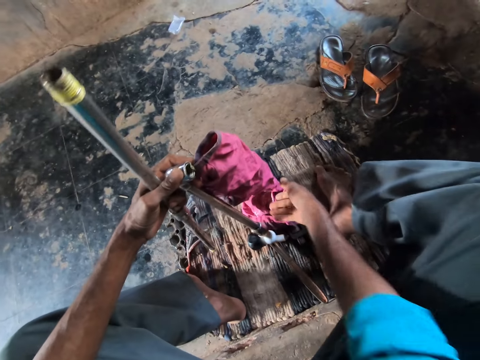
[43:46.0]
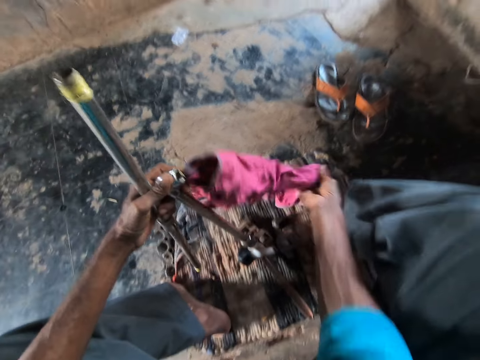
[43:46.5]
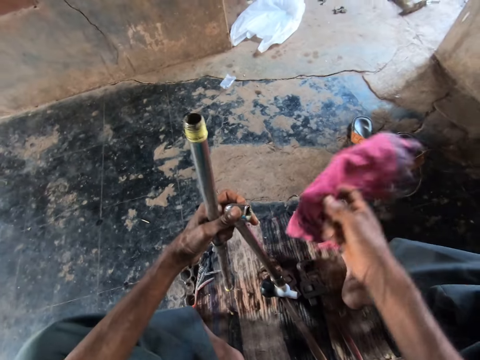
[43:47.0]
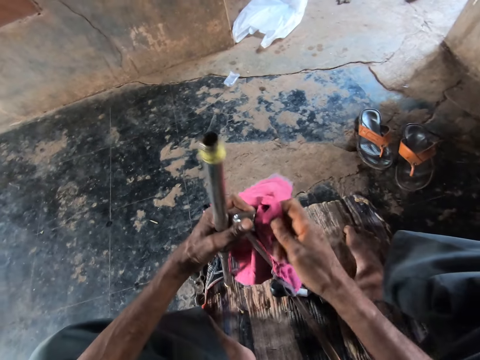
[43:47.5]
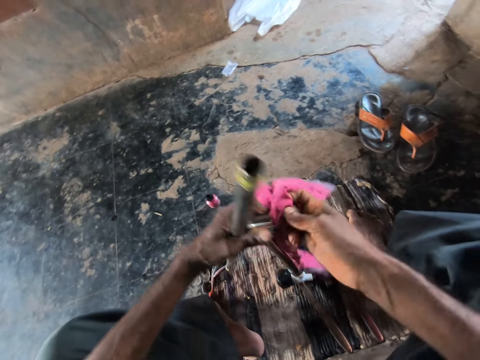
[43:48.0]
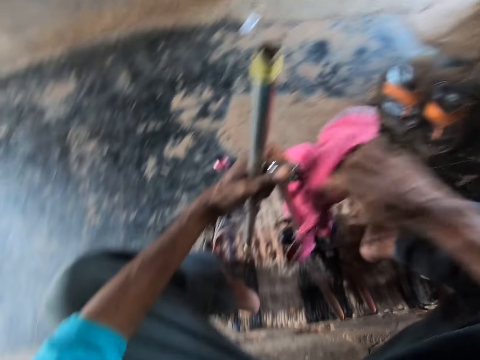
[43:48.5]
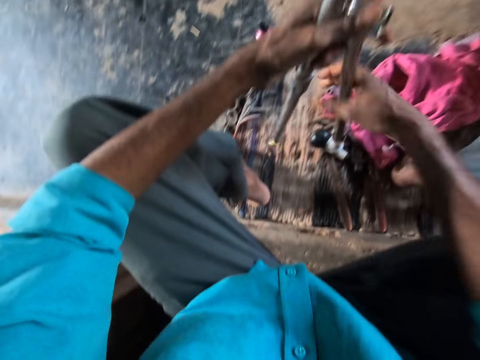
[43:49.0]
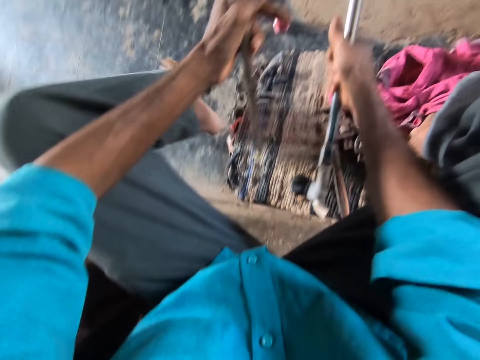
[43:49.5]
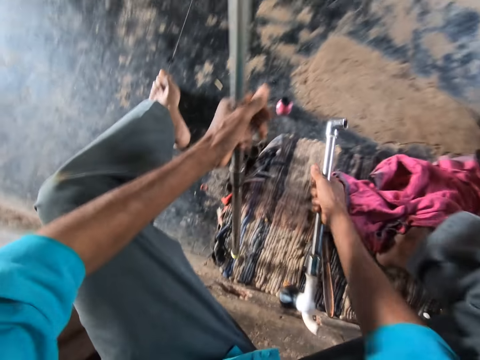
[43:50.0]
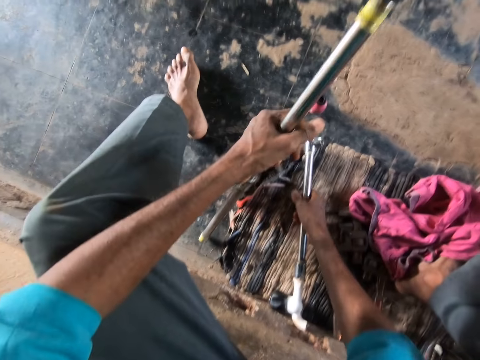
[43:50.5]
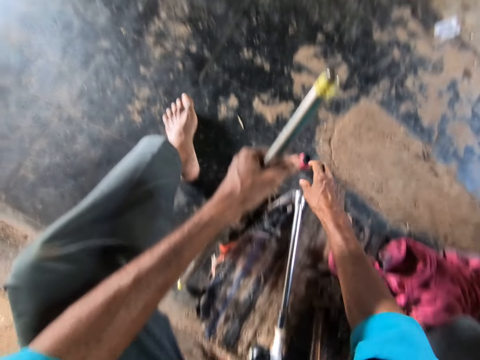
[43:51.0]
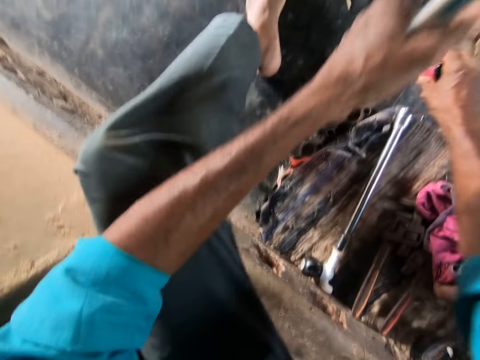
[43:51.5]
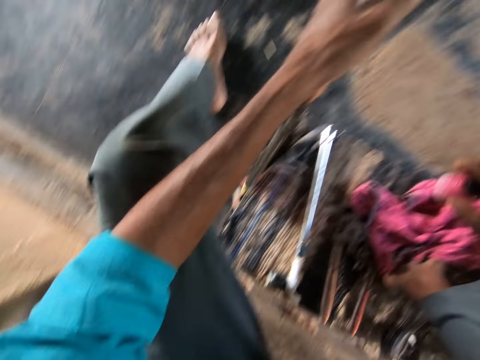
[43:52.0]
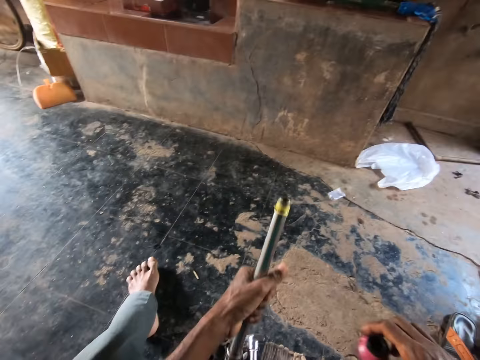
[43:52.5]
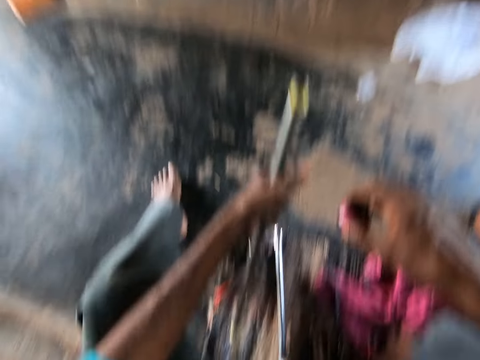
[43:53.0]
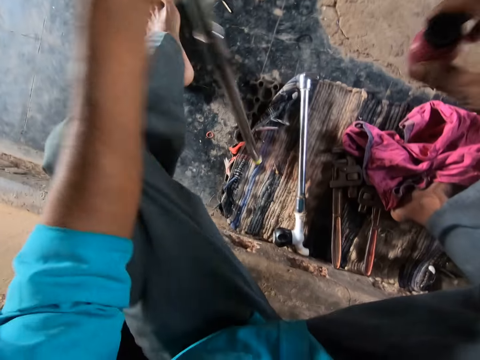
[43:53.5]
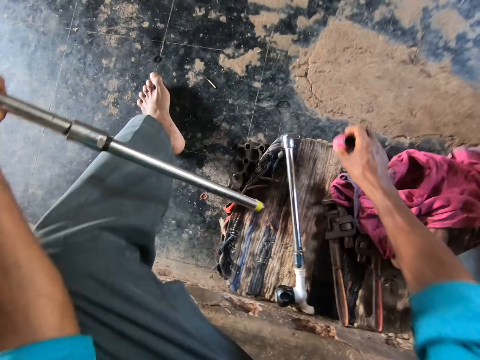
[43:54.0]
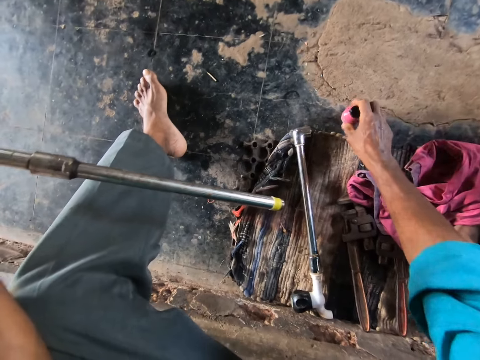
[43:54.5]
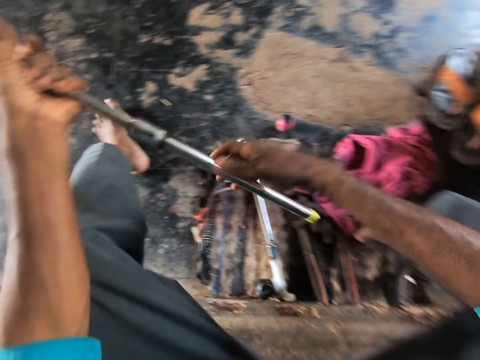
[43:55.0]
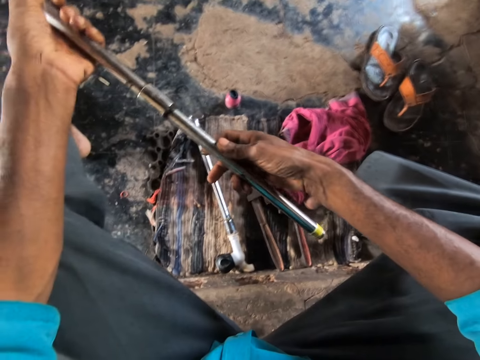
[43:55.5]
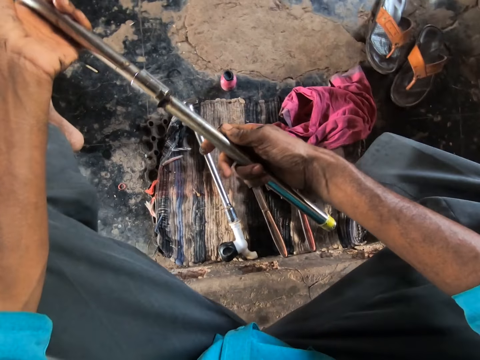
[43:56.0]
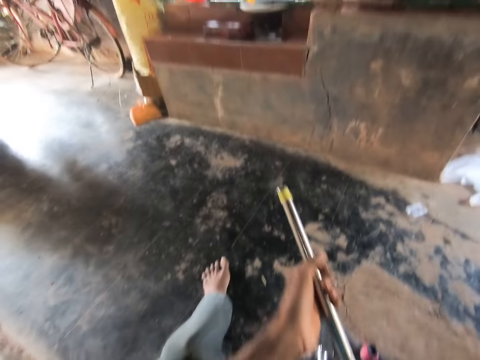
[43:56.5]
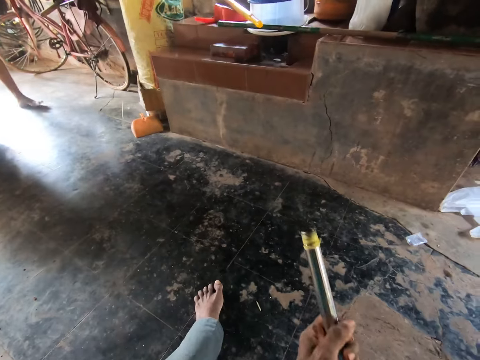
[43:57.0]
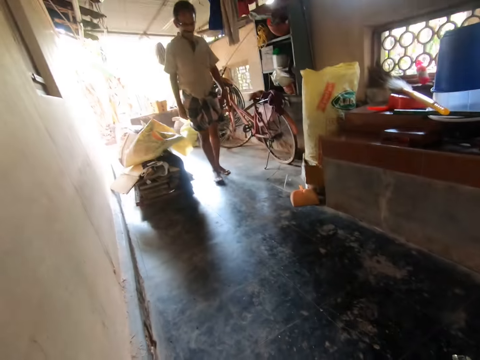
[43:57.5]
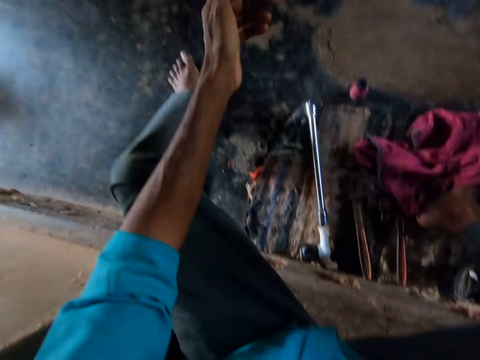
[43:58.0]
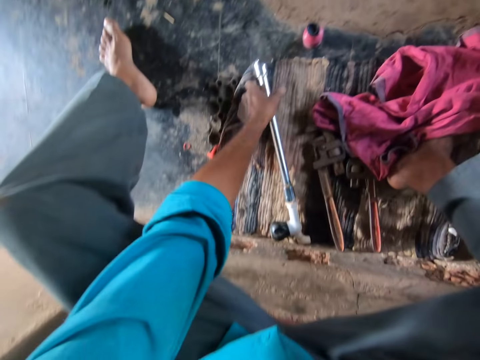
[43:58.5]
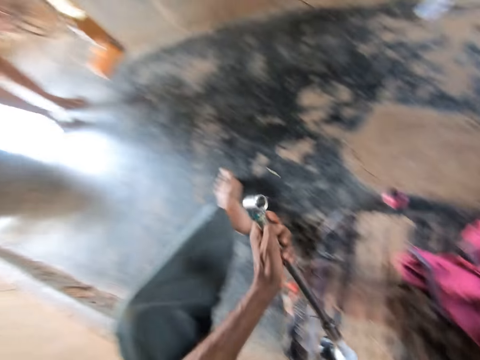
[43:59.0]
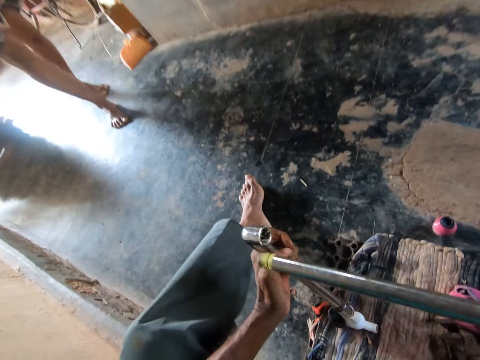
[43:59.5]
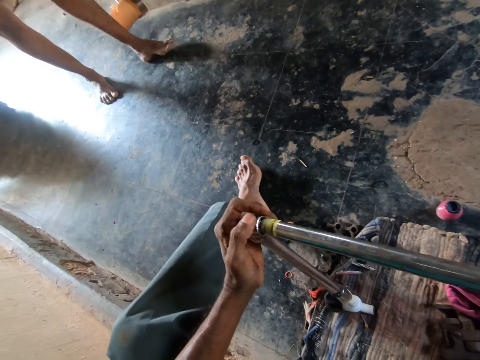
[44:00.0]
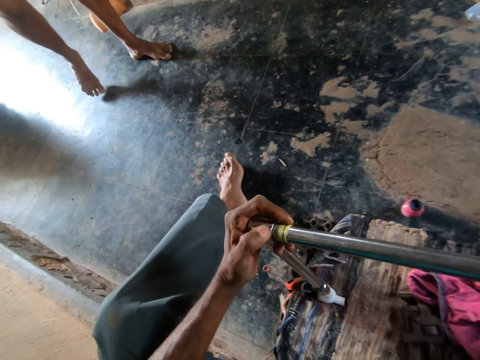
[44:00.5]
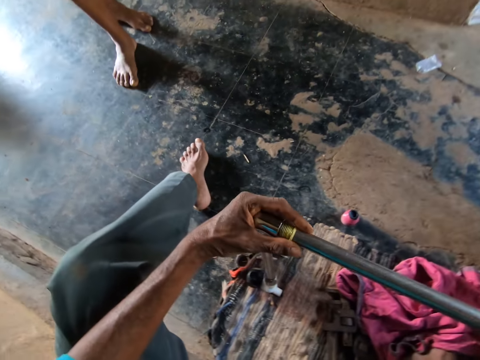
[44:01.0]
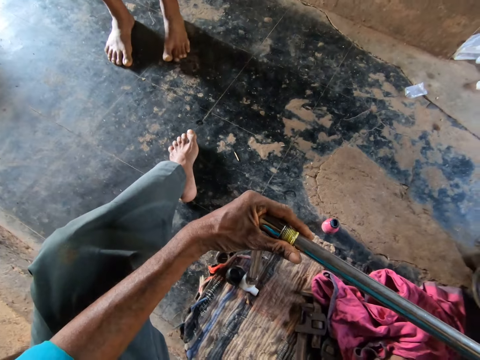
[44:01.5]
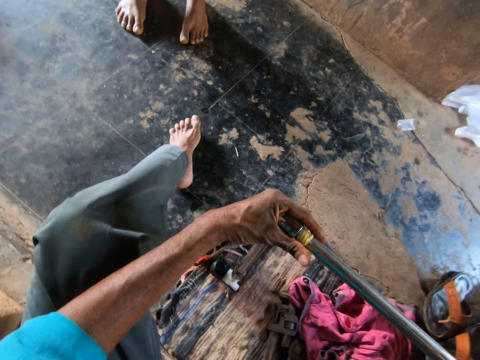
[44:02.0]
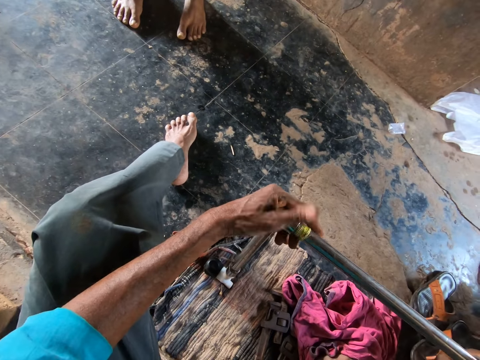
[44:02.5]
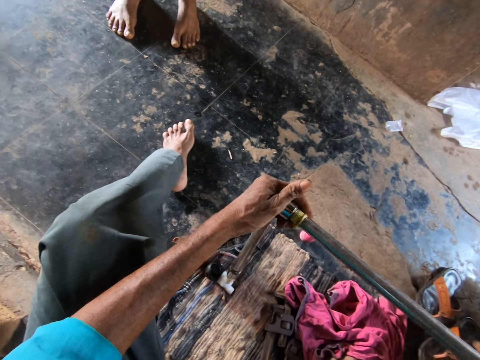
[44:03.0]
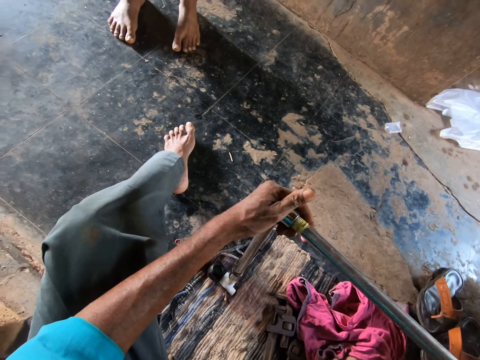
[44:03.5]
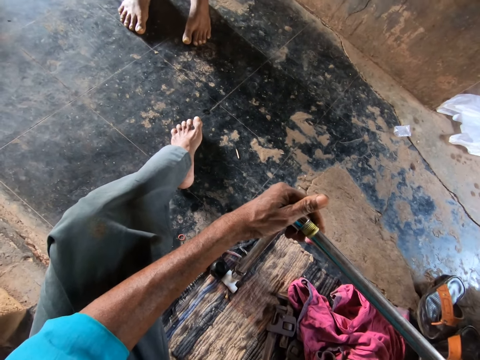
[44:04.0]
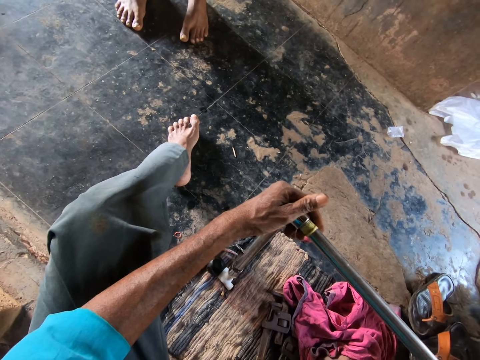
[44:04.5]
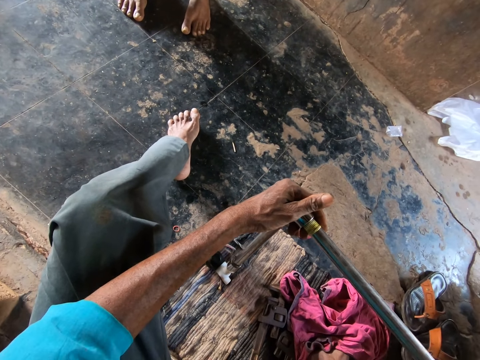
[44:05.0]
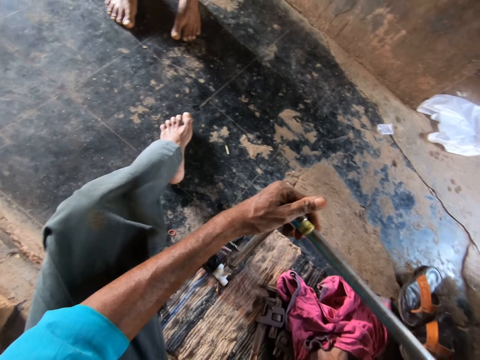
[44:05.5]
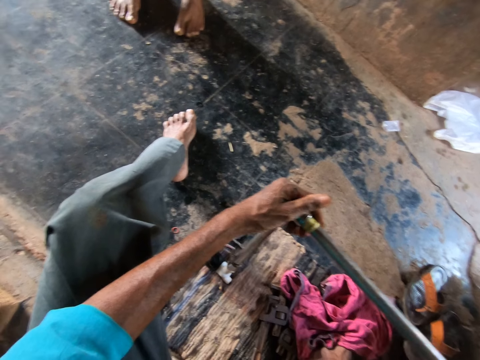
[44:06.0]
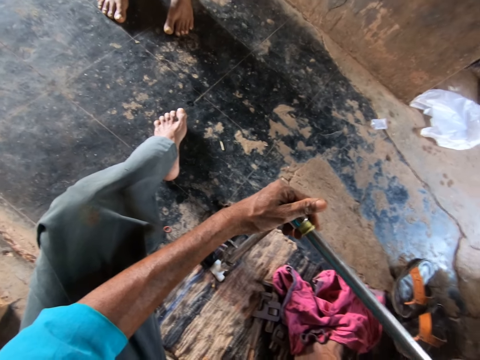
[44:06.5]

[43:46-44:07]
The camera wearer drops the cloth on the floor with his right hand. He drops the pipe on the floor with his right hand. He picks up the sealant from the floor with his right hand. He drops the sealant on the floor with his right hand. He holds the pipe with his right hand. He turns the pipe on his left hand with his right hand. He looks around. He picks up the pipe from the floor with his left hand. He couples the pipes with both hands. He tightens the metal pipes together.

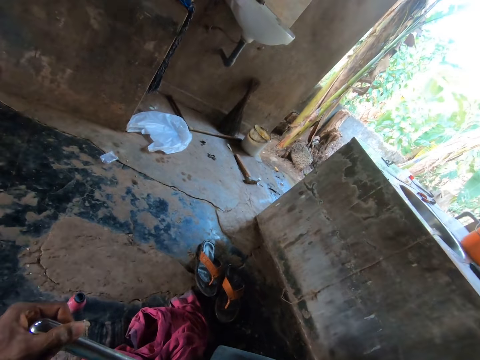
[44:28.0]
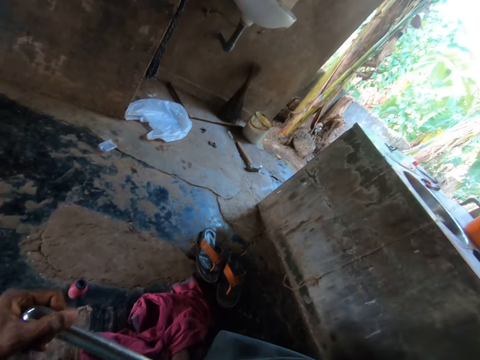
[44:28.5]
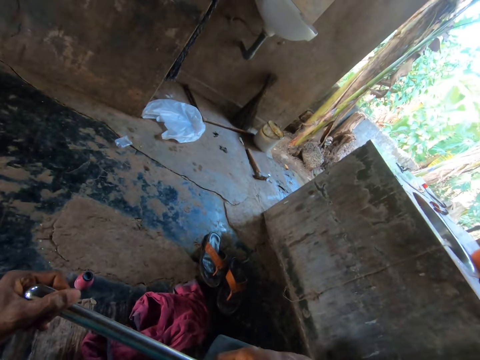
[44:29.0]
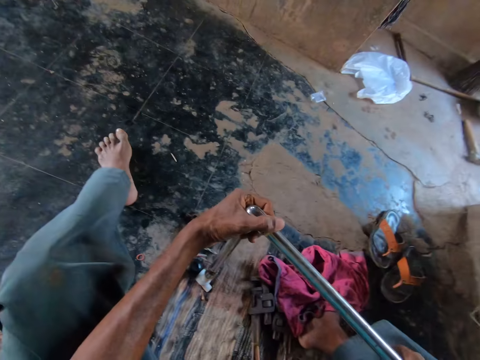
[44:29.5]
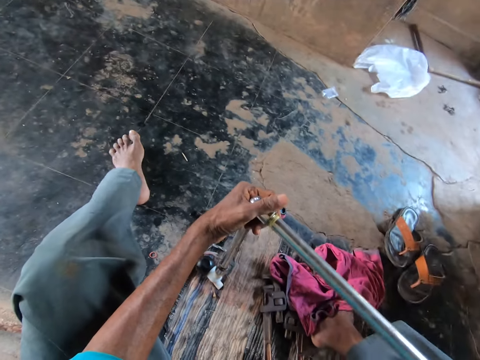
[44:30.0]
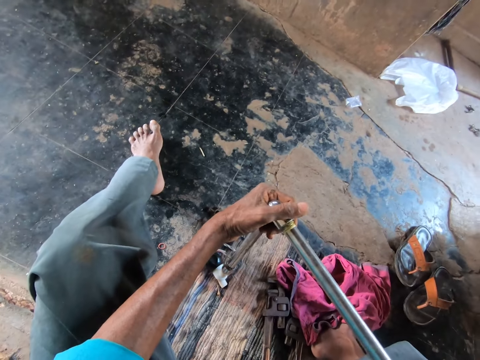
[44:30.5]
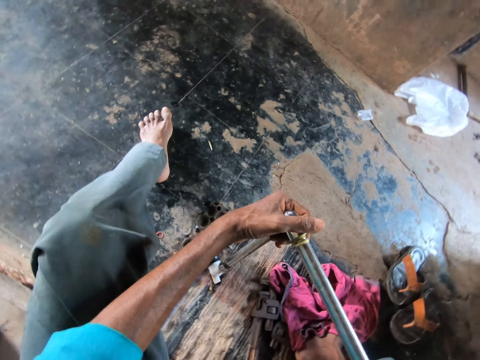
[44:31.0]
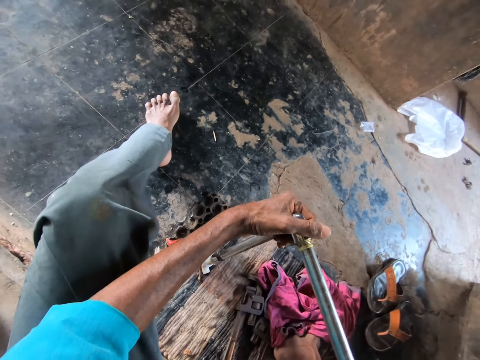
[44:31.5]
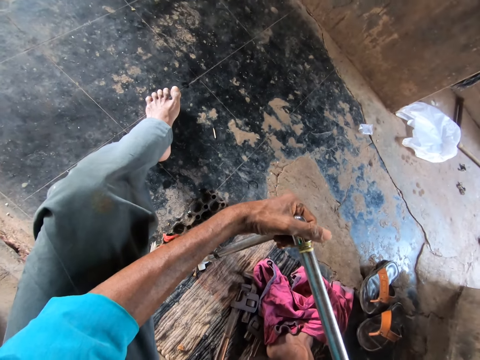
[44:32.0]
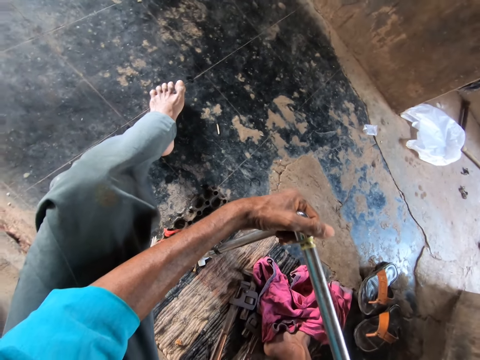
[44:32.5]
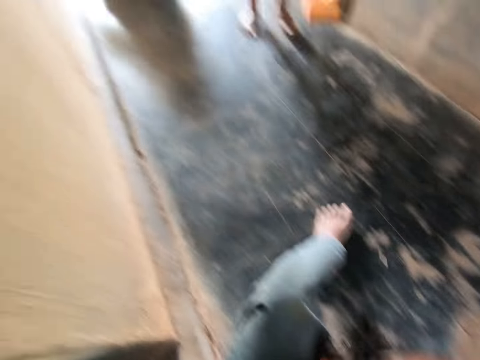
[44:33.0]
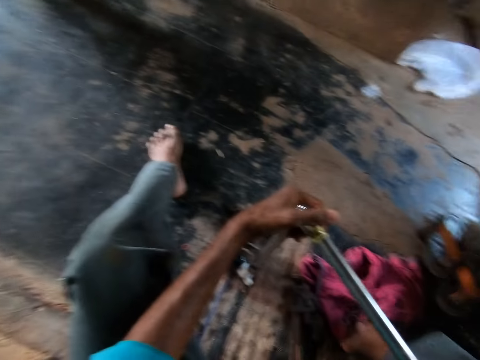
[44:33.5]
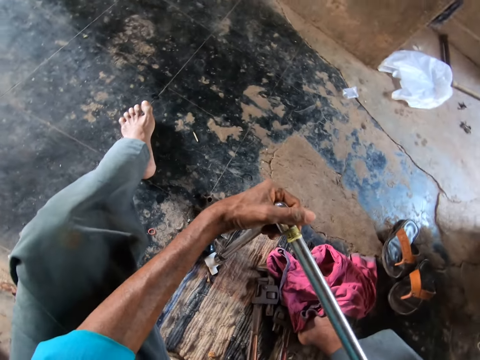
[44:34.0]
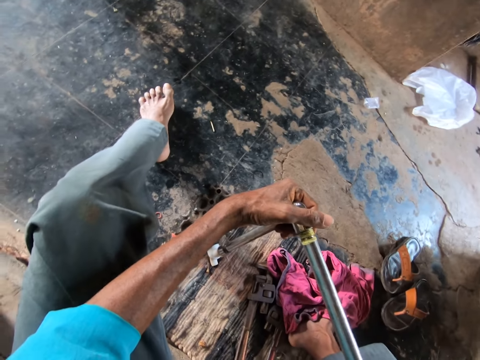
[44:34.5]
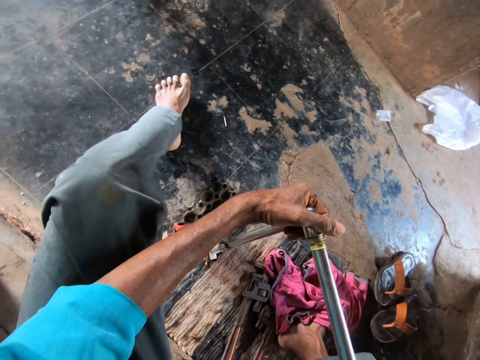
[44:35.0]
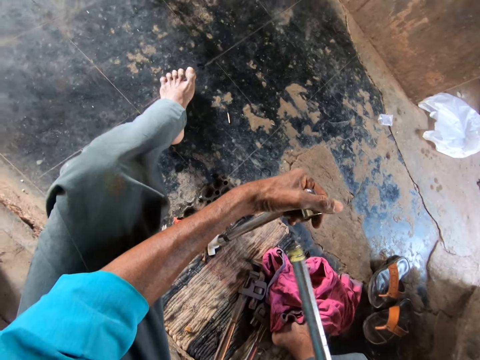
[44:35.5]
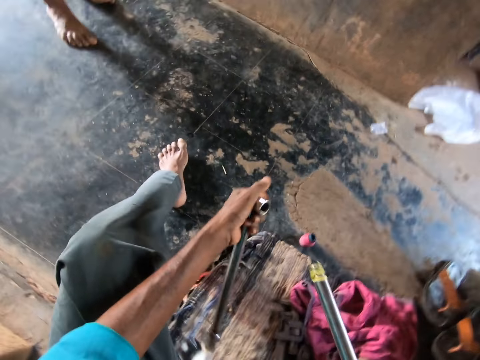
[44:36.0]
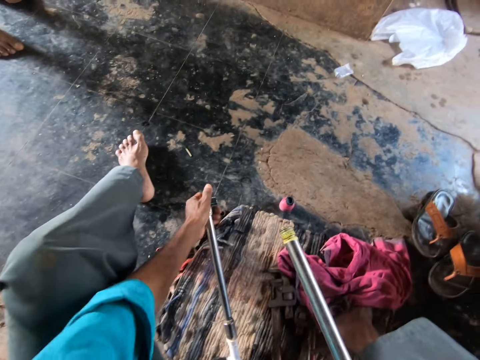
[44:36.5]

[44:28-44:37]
The camera wearer uncouples the pipes with both hands. He removes the pipe with his right hand. He drops the pipe on the floor with his left hand.
